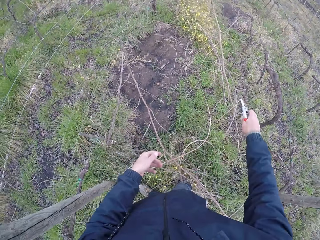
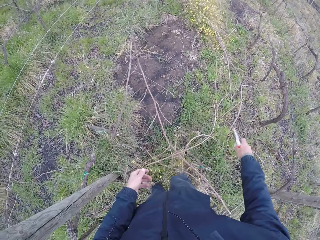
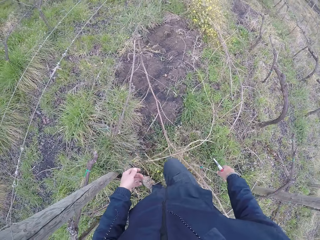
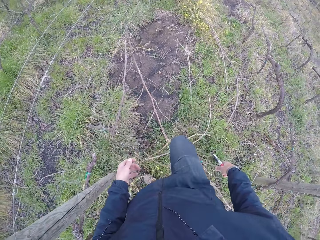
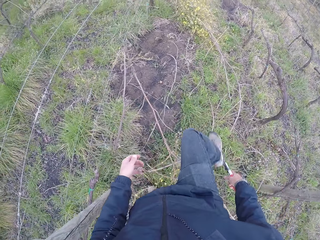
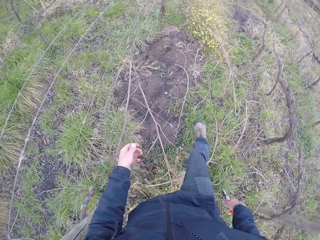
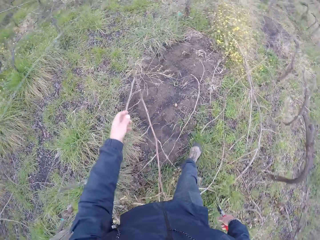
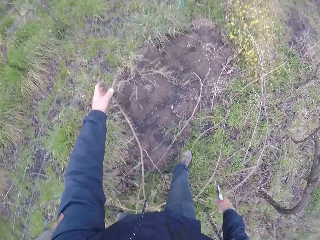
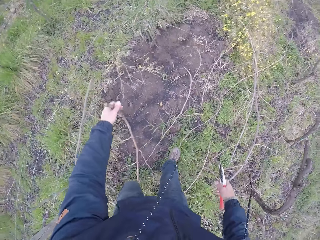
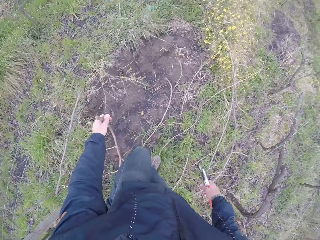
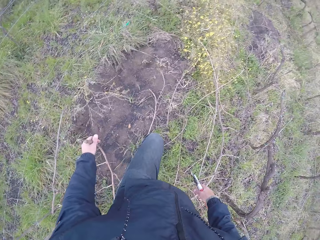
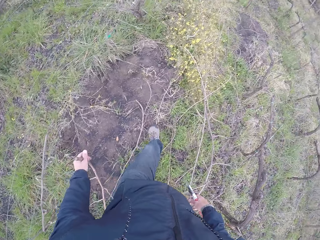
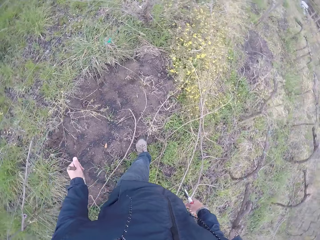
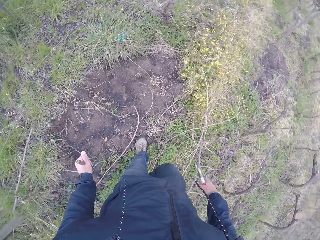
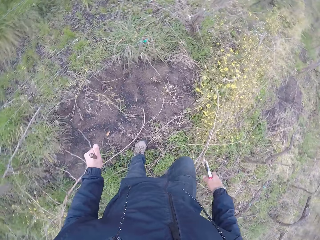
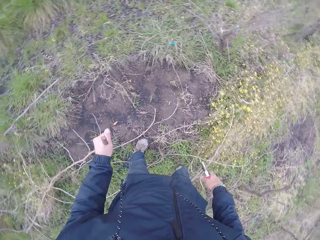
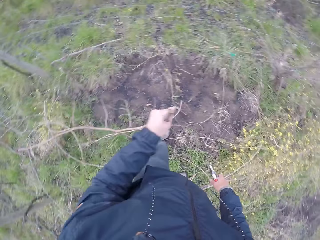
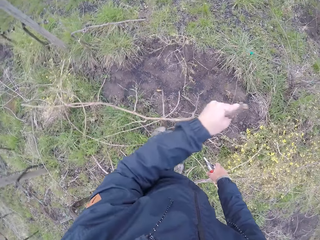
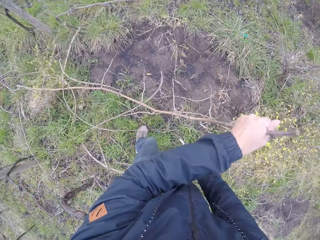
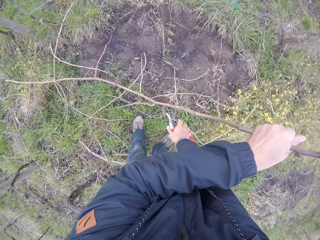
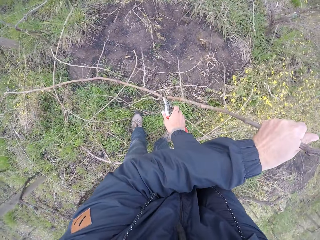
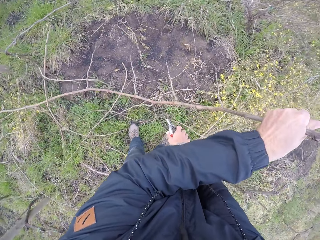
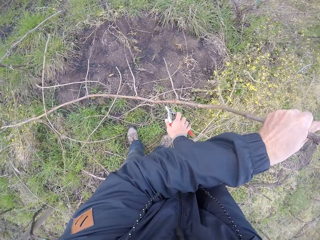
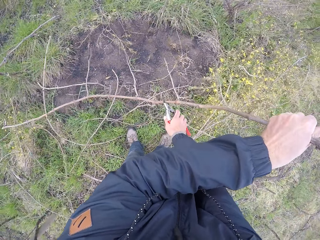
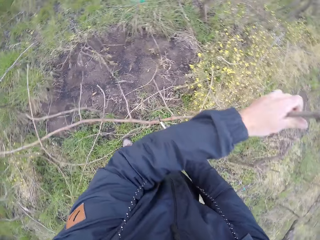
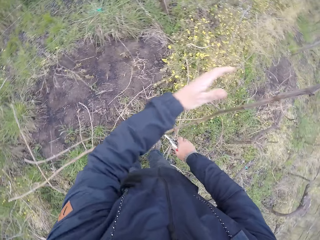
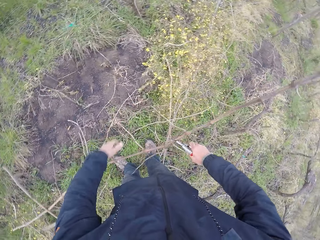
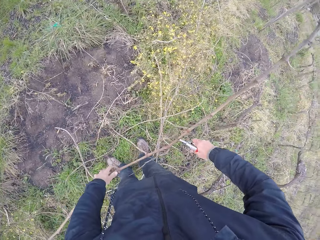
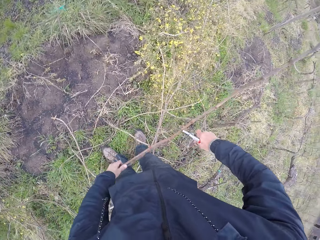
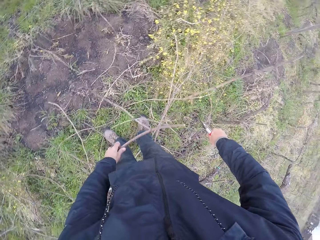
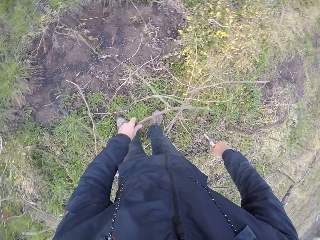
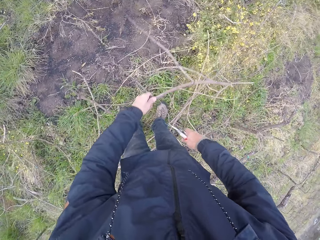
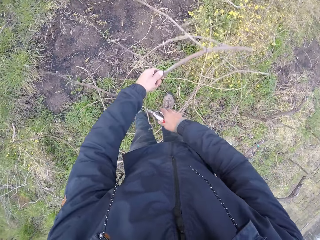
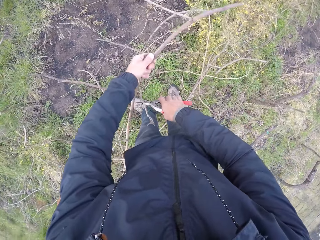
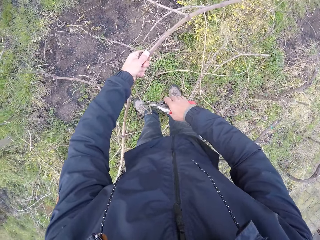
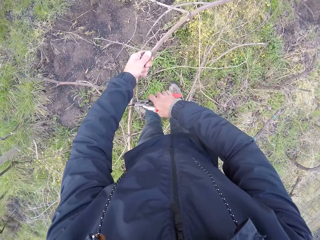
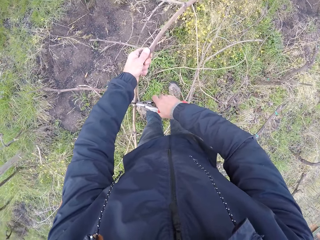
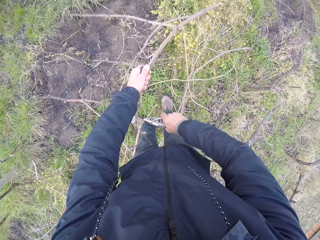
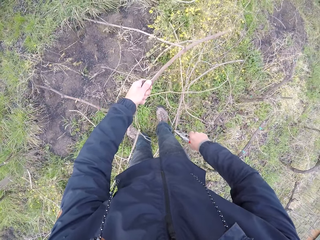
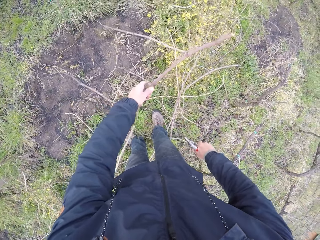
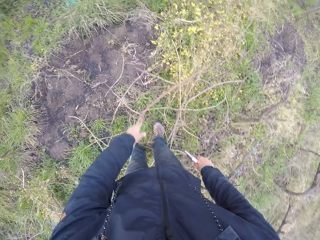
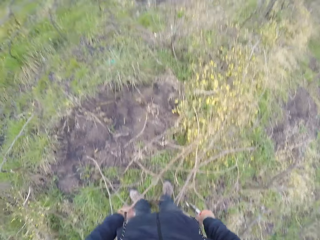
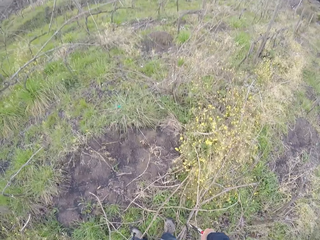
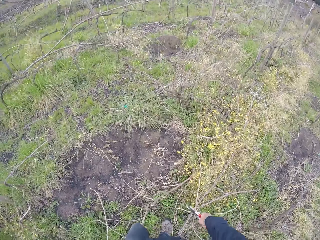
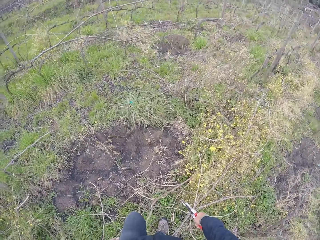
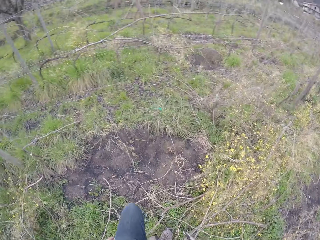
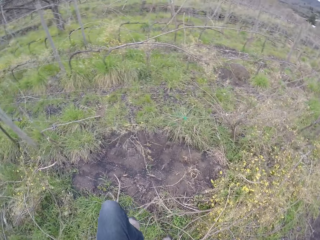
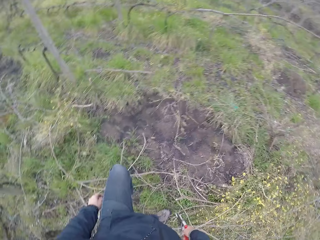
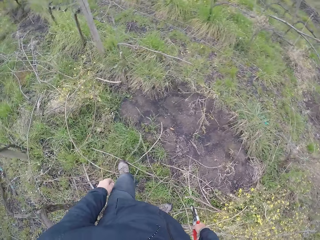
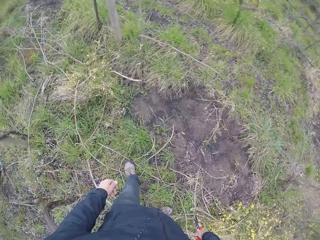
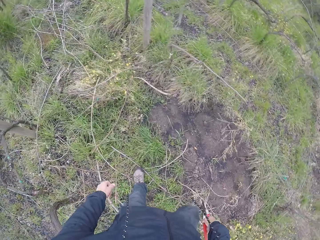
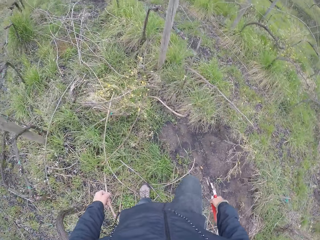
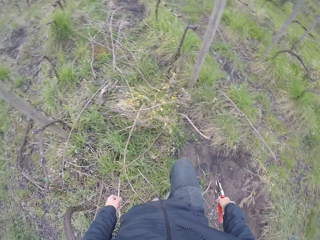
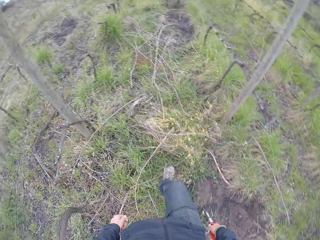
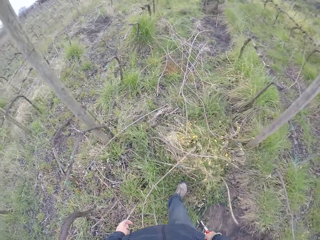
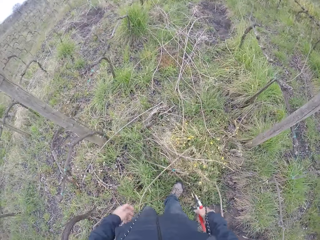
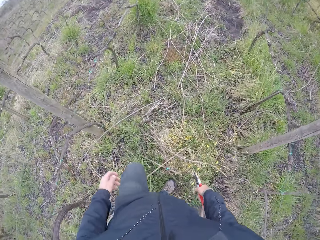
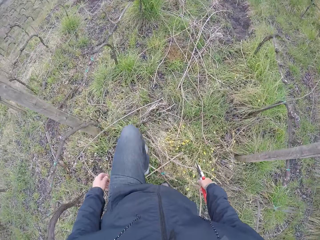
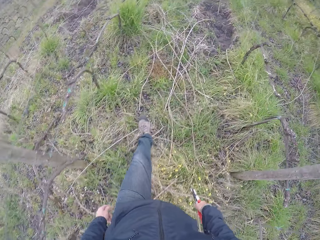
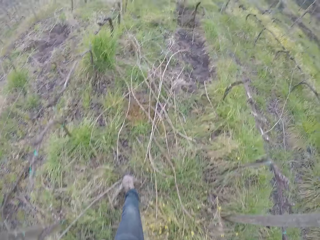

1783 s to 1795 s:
The camera wearer drops the branch on the ground with his right hand. He holds a branch with his left hand. He holds the branch with the pruning shears in his right hand. He cuts the branch with the pruning shears in his right hand. He holds the branch with his left hand. He cuts the branch with the pruning shears in his right hand. He drops the branch on the ground with his left hand.

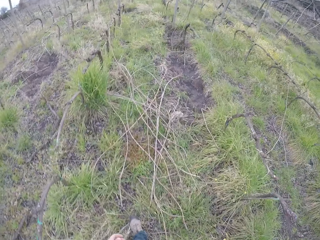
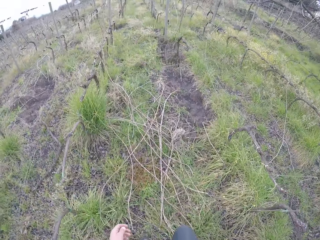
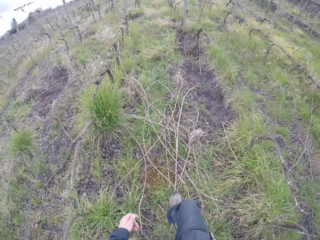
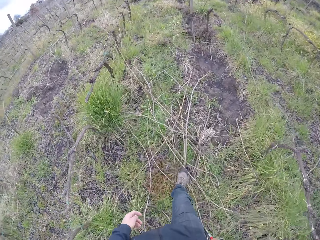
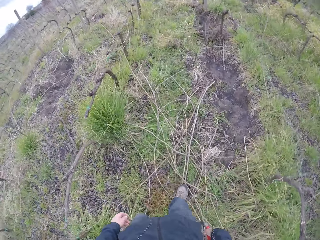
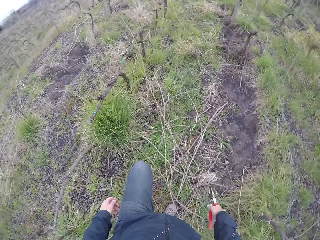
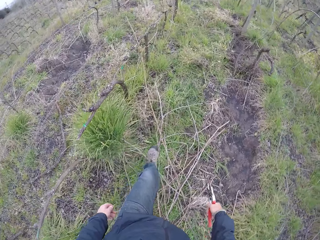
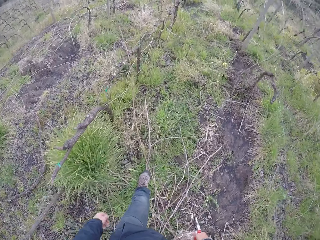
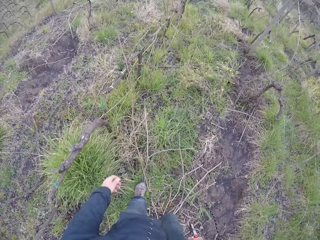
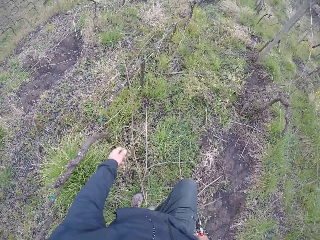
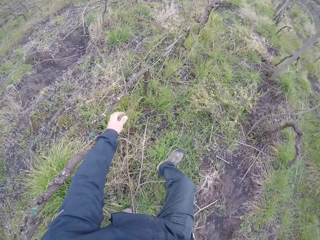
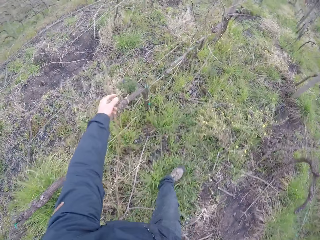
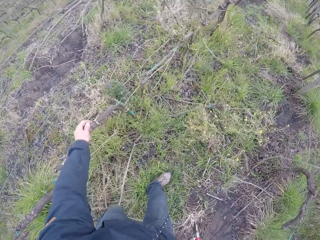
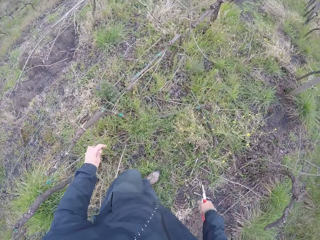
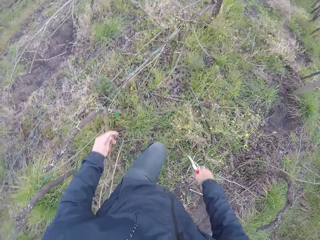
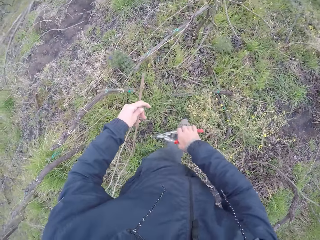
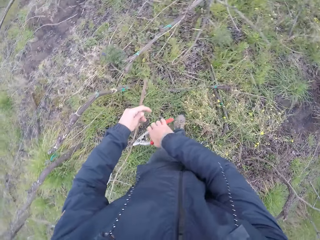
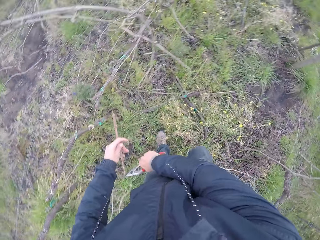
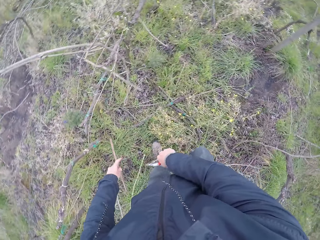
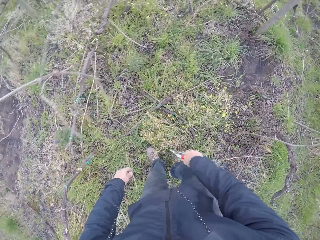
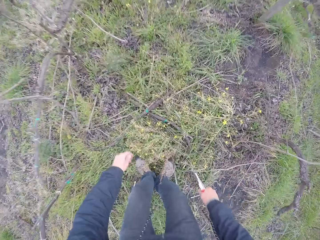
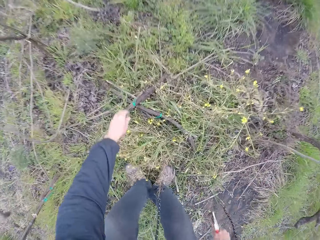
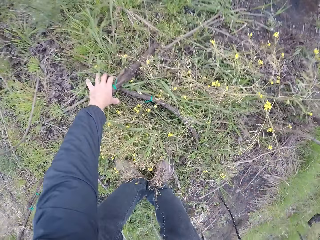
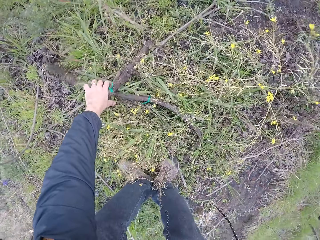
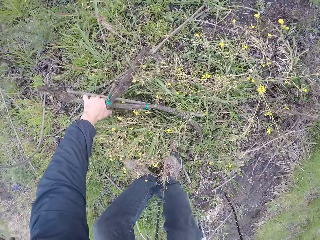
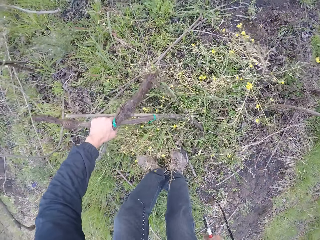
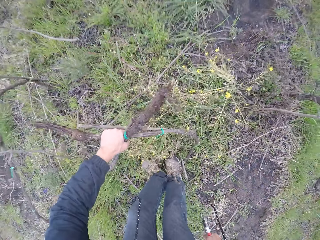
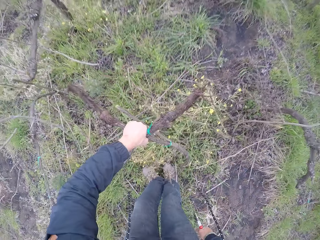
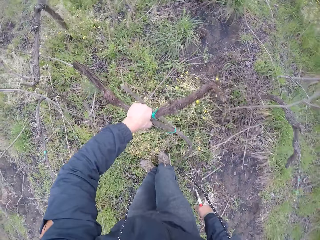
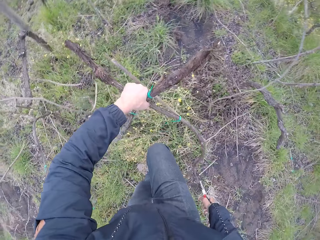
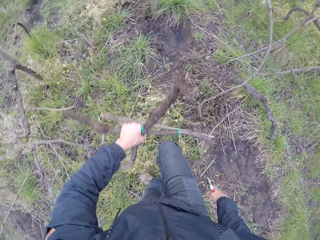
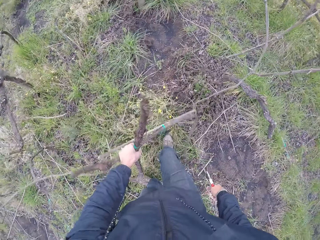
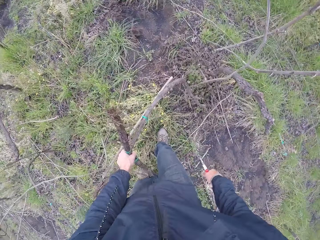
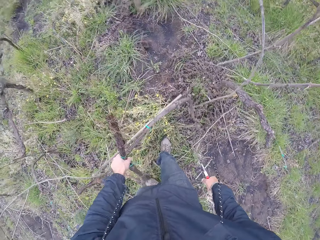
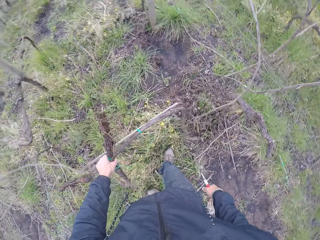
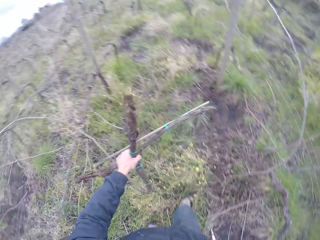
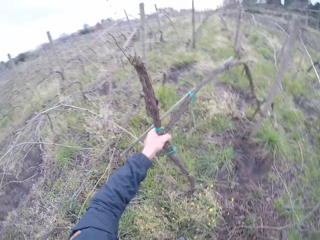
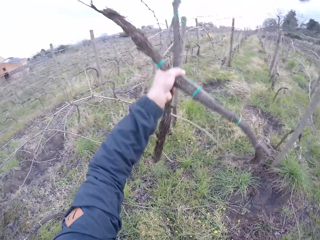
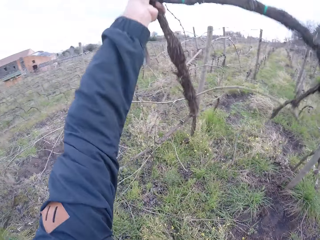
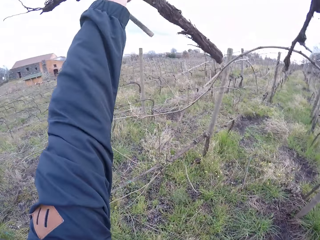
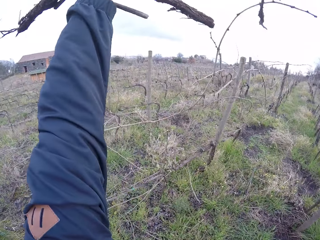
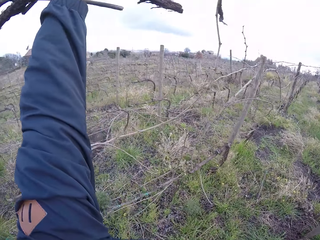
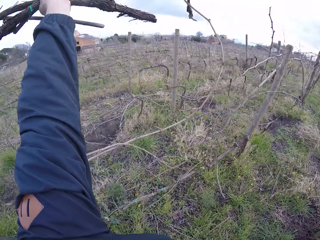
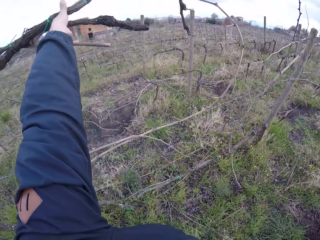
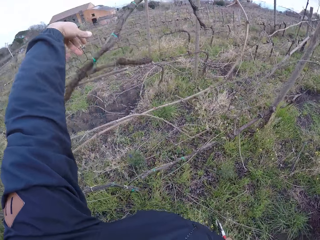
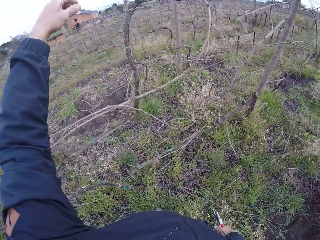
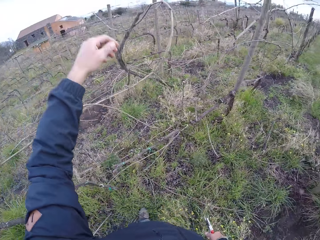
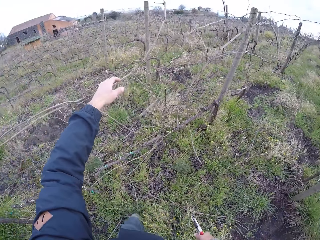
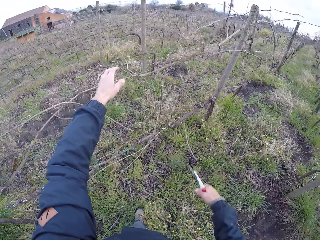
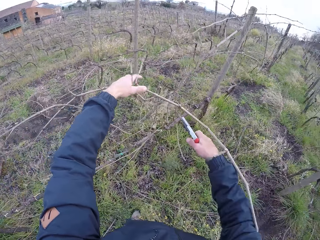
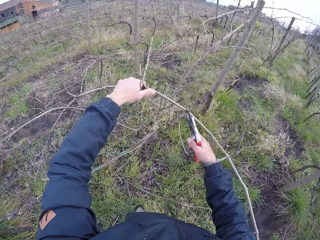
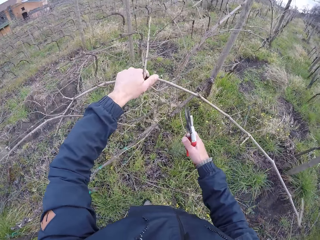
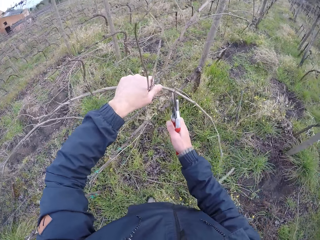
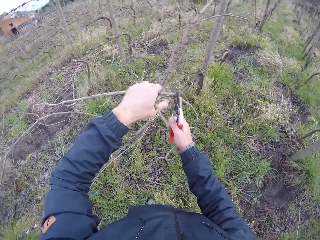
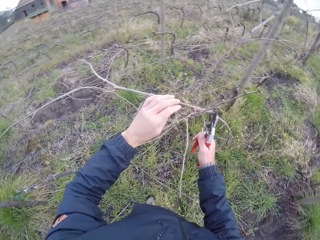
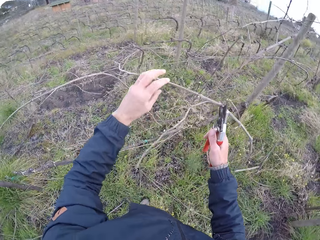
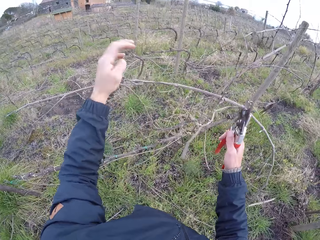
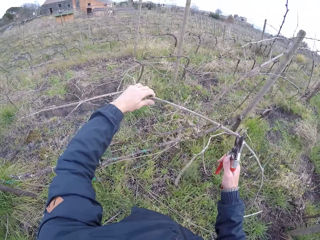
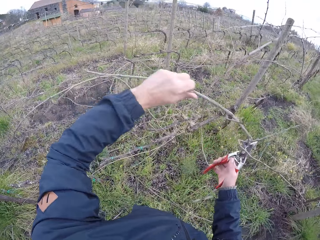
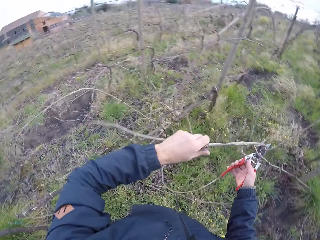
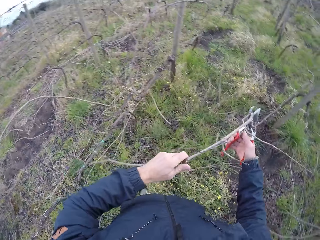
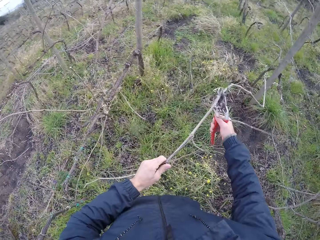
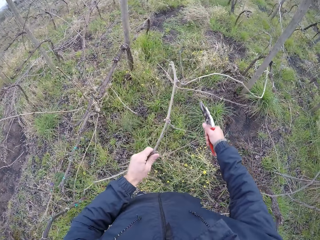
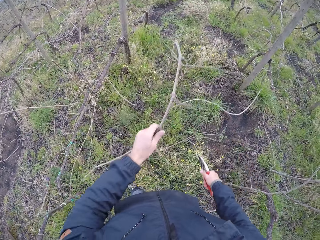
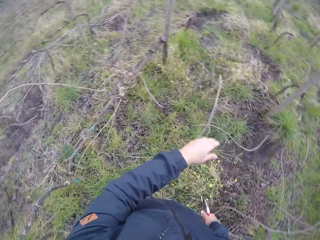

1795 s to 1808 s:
The camera wearer holds a branch with his left hand. He cuts the branch with the pruning shears in his right hand. He picks up a stick on the ground with his left hand. He raises up the stick with his left hand. He throws the stick on the ground with his left hand. He holds the branch with his left hand. He holds the branch with the pruning shears in his right hand. He holds the branch with his left hand.
